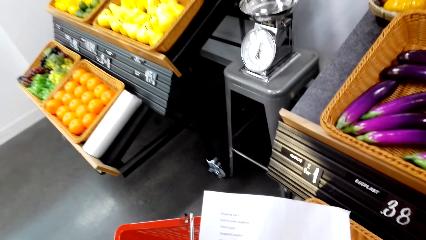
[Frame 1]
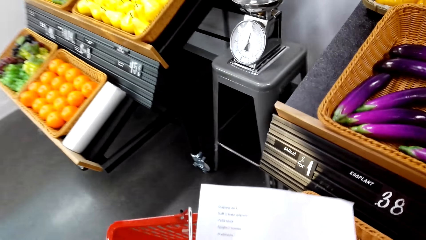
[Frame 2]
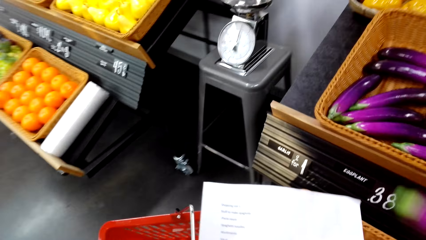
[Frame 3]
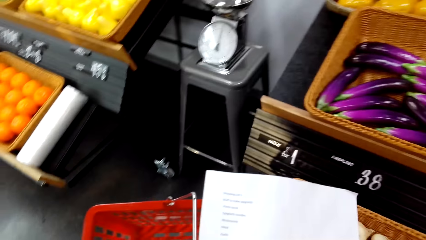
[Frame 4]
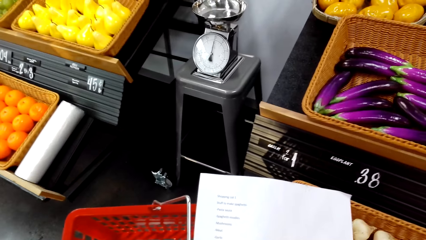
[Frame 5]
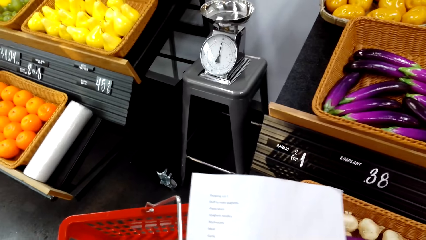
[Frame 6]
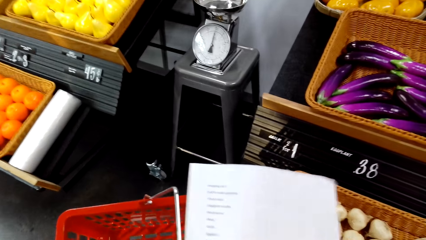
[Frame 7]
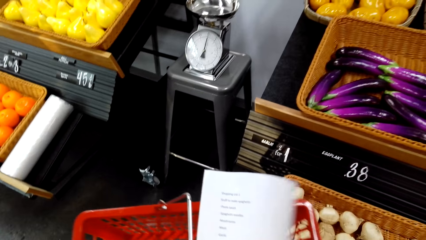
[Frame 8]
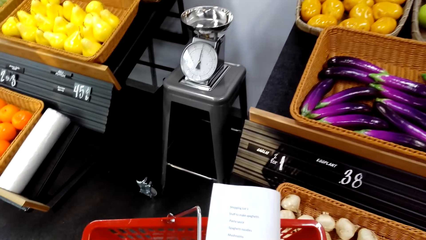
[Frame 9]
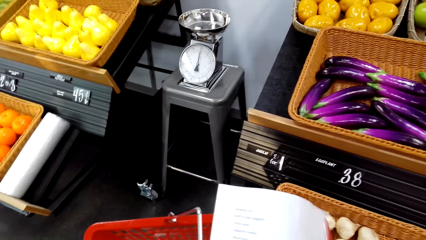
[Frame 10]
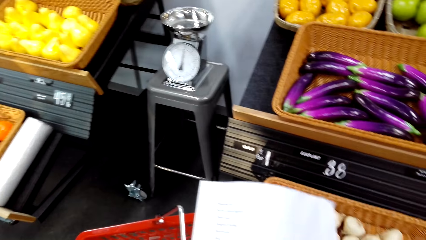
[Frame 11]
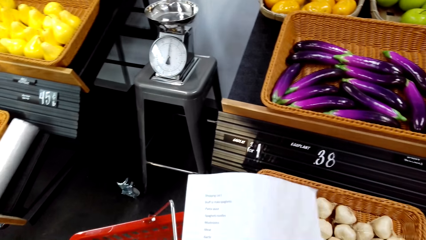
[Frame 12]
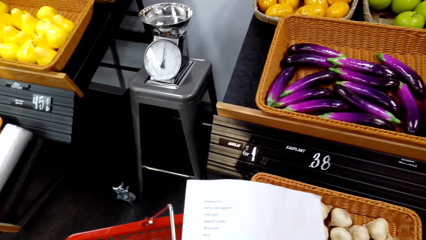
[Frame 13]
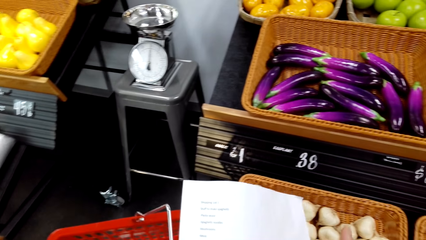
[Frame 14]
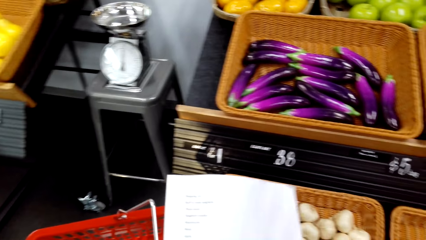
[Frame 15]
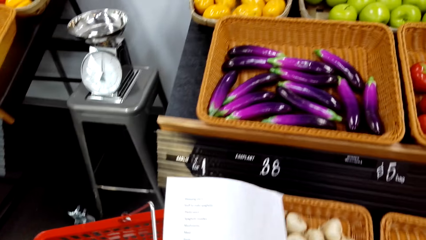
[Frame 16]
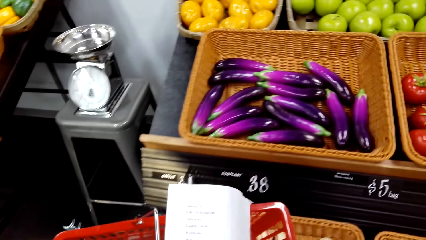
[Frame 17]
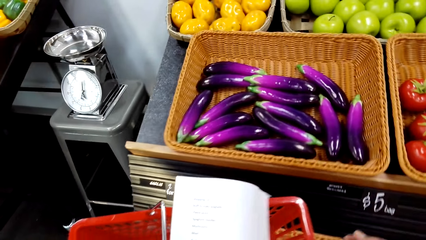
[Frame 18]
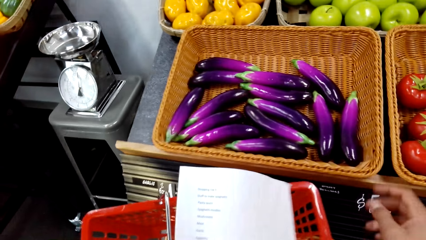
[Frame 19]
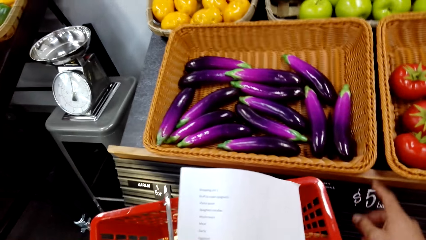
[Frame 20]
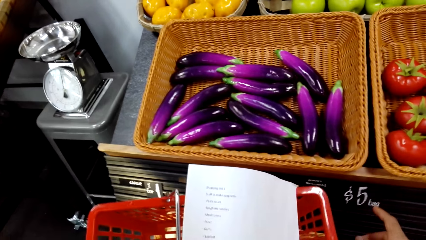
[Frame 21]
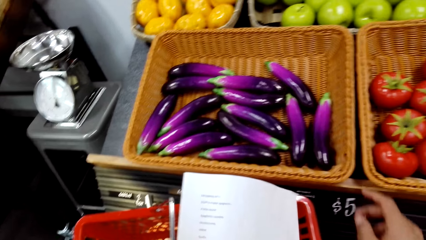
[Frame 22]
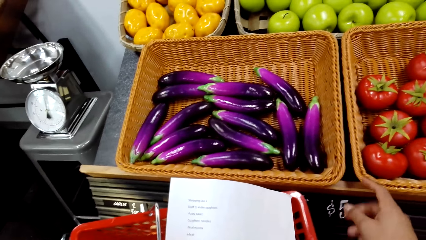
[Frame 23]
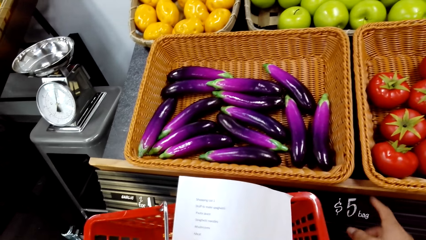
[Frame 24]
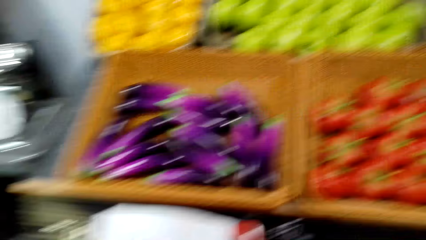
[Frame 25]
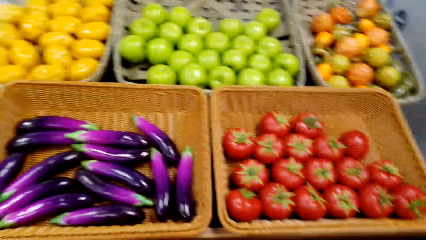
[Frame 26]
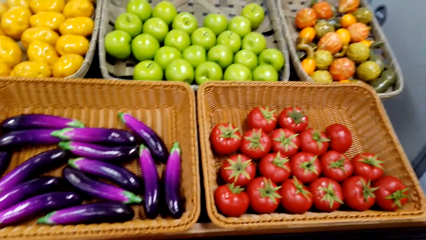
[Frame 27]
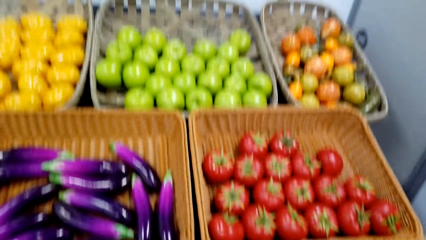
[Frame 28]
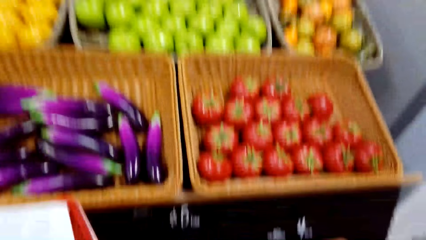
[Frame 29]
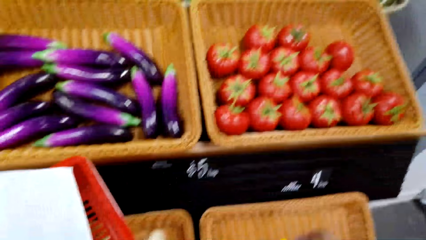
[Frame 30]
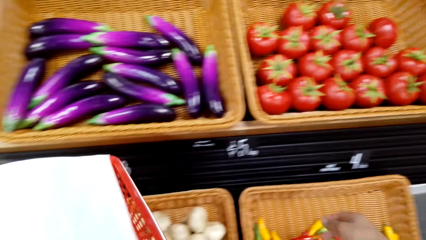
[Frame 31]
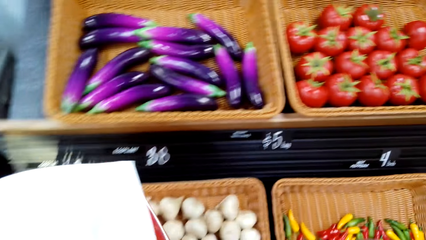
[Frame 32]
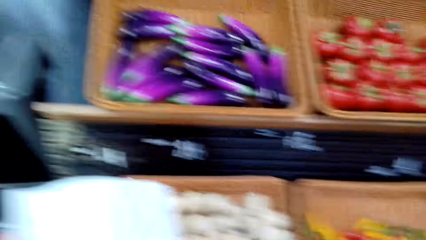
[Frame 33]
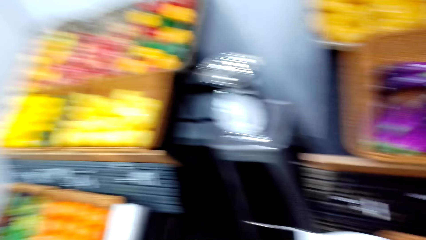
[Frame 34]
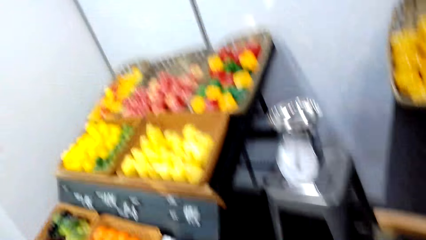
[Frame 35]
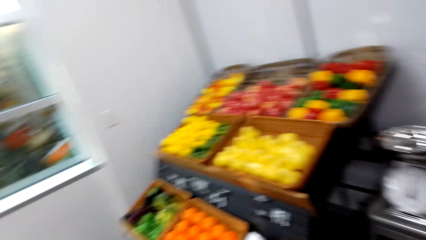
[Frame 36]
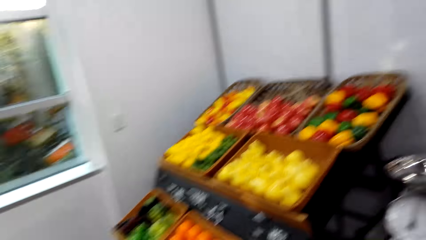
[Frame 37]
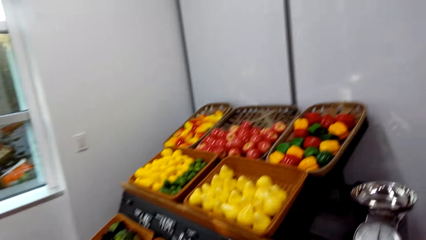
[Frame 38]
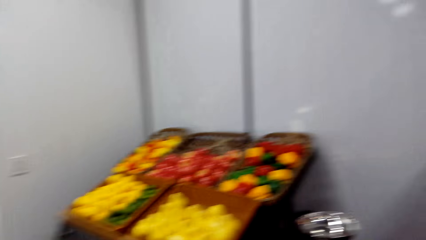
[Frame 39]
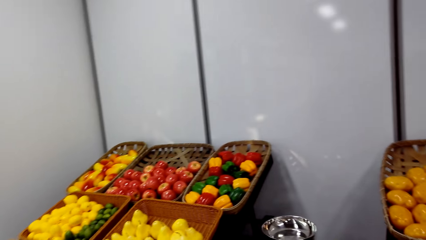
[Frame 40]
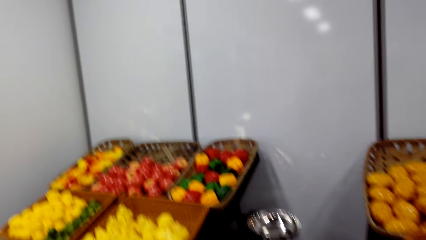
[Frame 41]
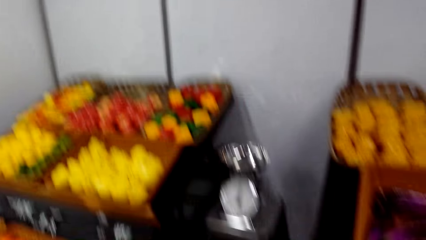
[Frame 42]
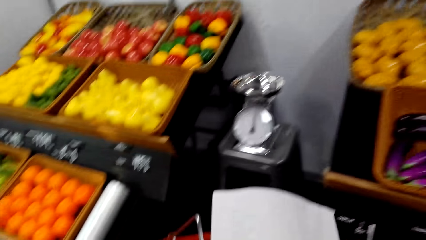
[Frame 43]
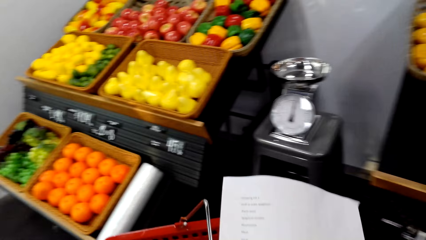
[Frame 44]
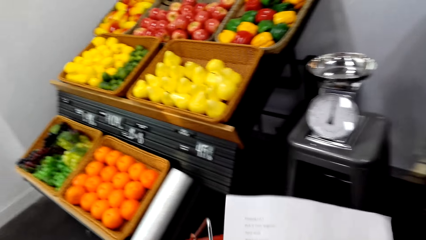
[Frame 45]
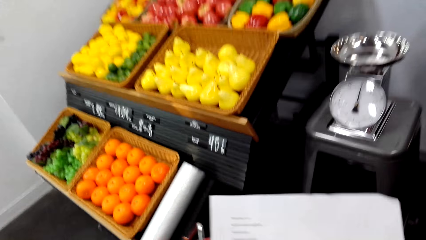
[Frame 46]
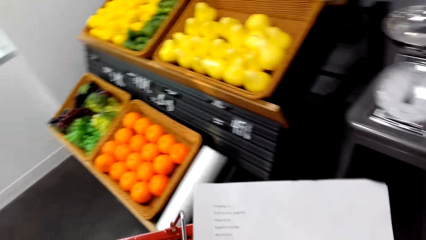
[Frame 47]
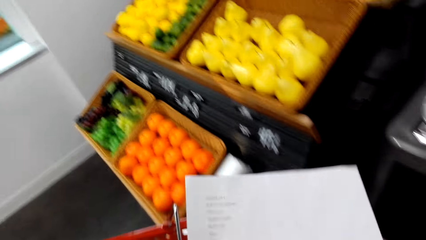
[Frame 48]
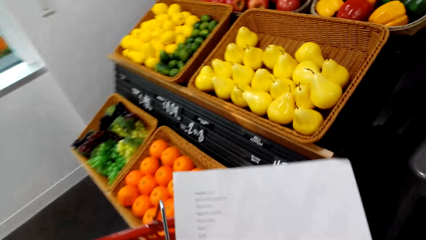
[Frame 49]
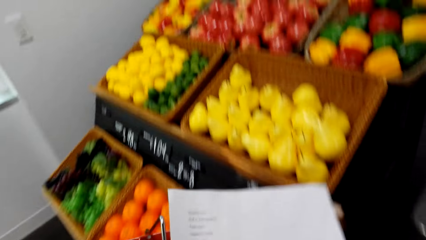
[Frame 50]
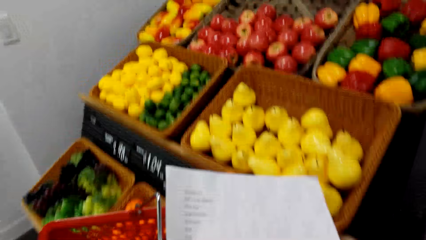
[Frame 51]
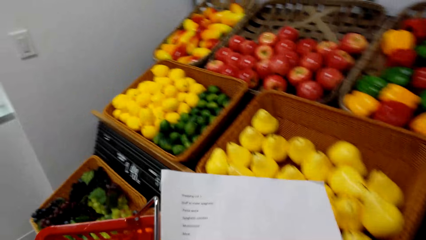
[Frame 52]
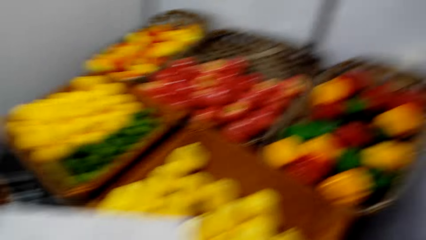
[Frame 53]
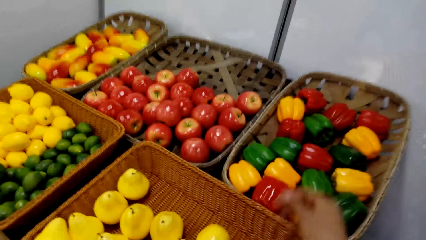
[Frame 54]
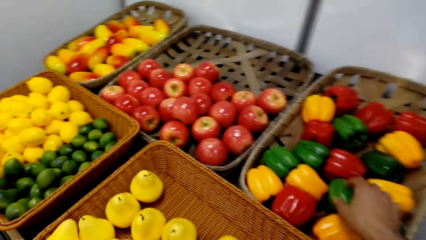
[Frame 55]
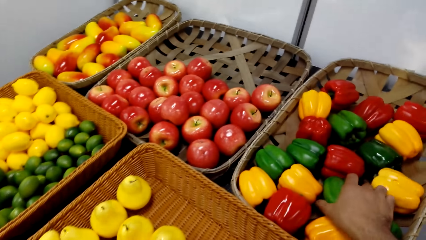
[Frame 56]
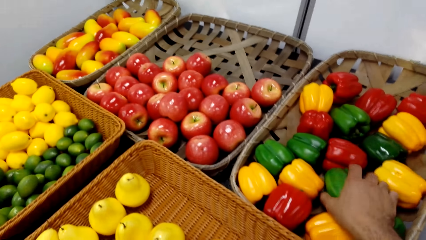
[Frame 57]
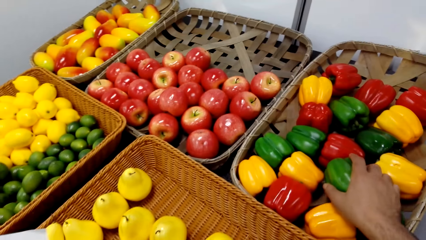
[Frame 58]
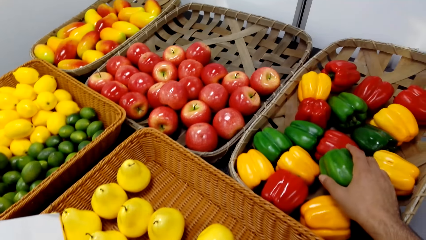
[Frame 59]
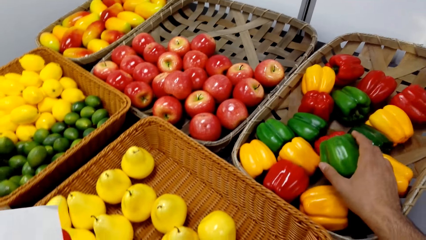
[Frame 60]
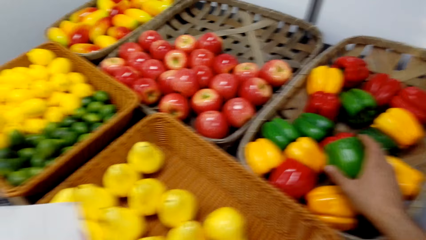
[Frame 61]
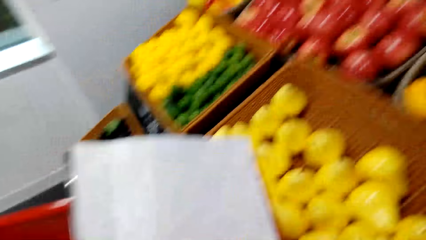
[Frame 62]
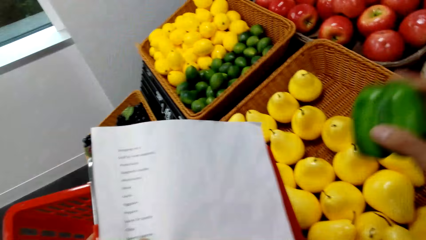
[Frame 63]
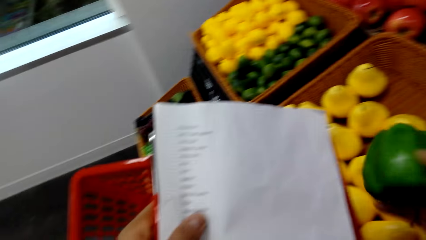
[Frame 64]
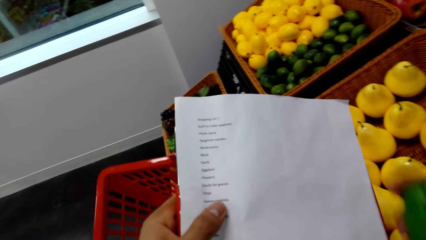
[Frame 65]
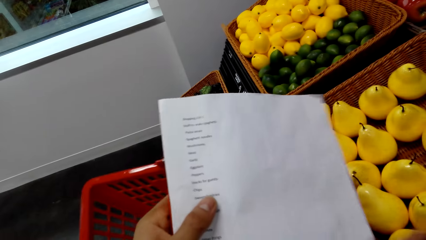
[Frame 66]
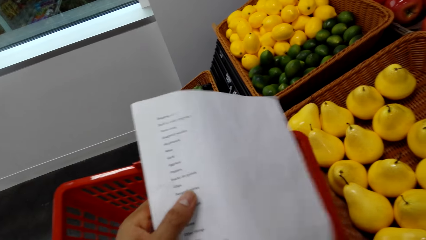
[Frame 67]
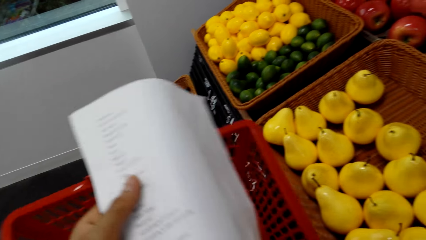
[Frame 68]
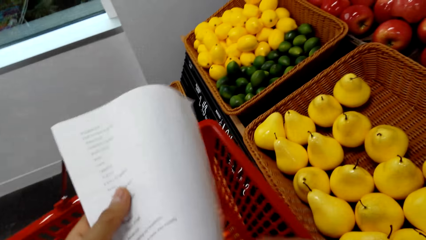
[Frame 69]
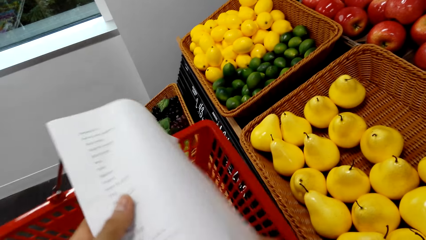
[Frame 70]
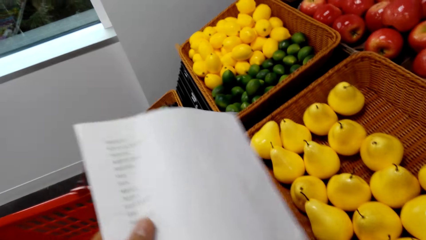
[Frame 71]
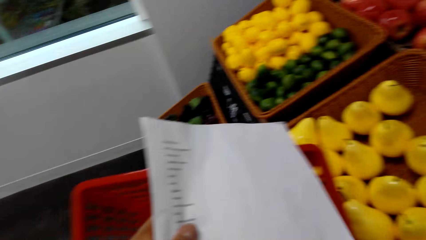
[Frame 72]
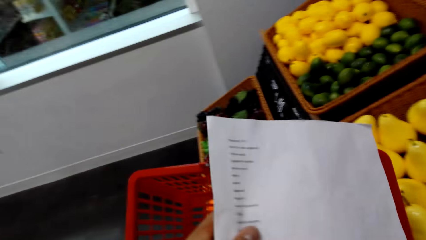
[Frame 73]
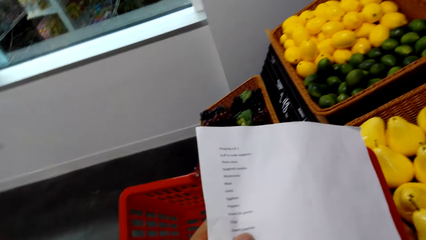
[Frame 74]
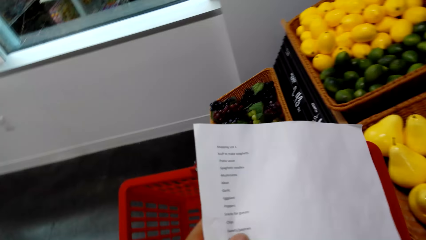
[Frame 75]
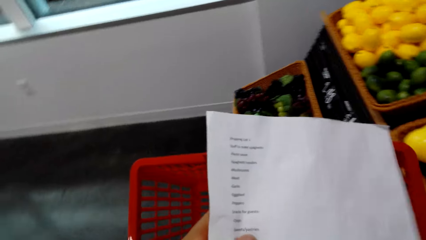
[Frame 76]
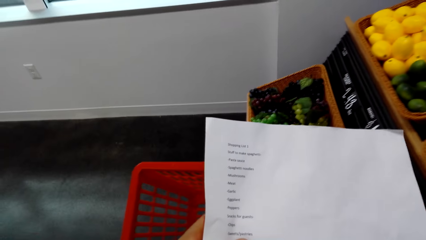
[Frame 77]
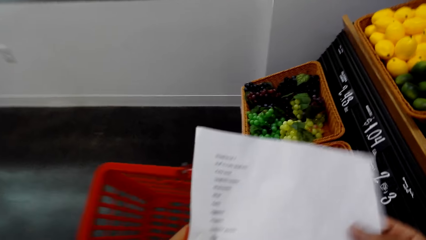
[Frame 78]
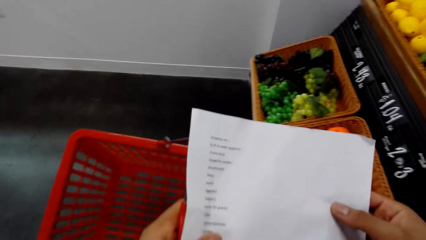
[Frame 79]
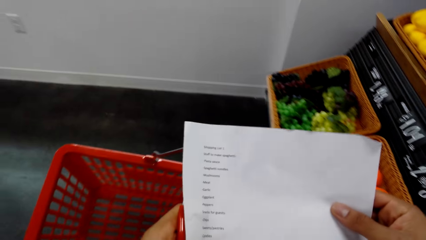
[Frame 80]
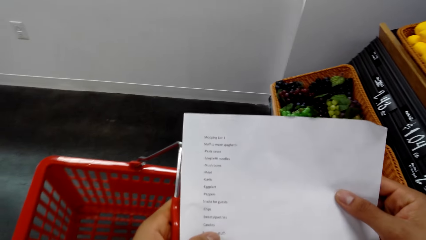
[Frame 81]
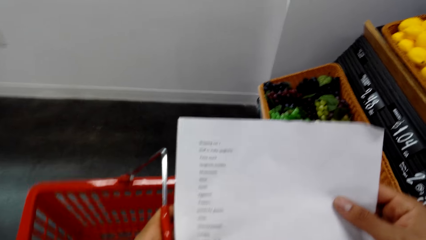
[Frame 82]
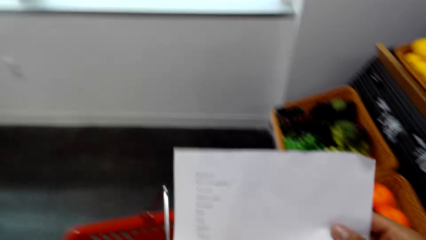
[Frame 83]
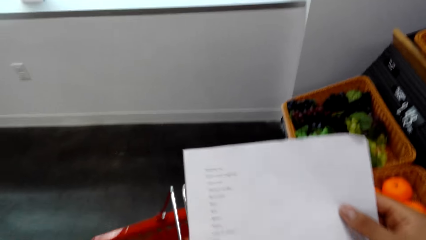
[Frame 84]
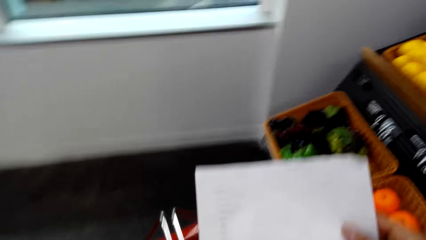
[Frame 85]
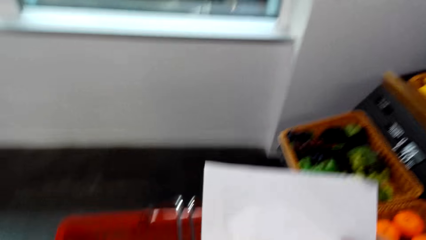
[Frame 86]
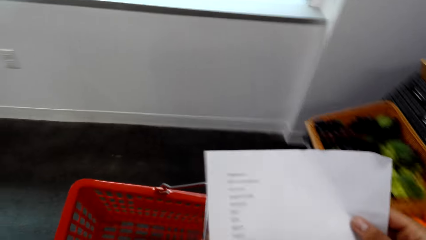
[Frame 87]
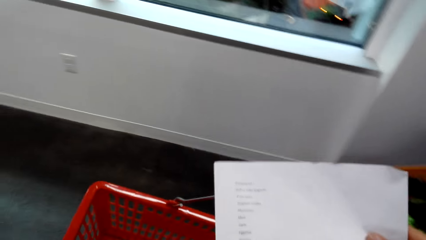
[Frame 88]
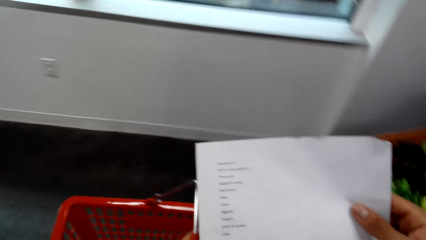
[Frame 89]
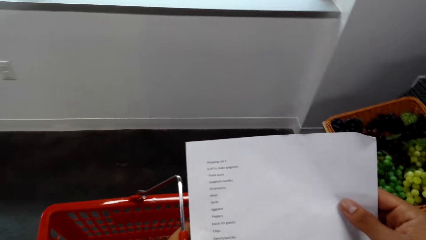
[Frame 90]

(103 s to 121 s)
The camera wearer picks up an eggplant. They pick up a bell pepper. They read a paper. They put the bell pepper in the shopping basket.
